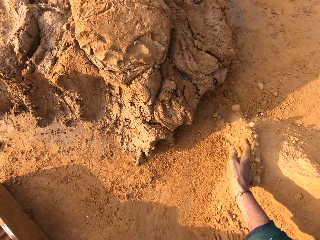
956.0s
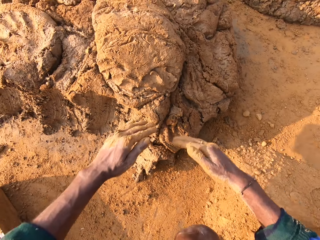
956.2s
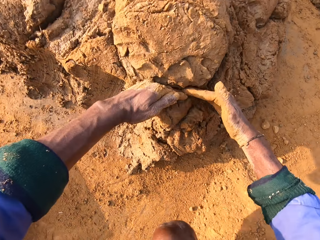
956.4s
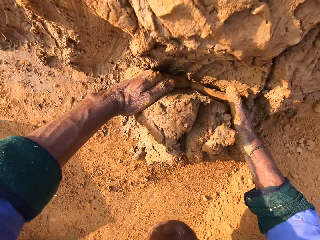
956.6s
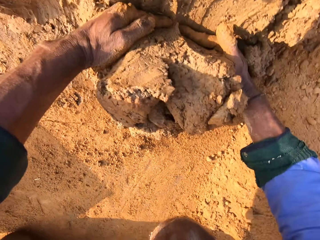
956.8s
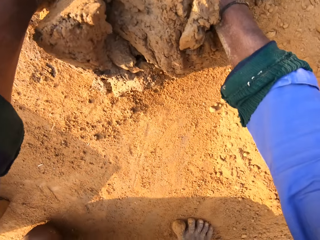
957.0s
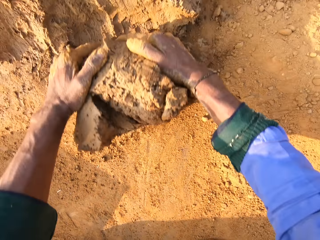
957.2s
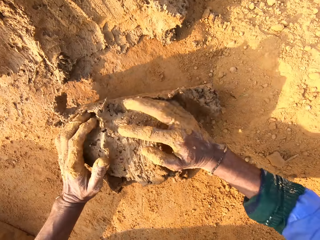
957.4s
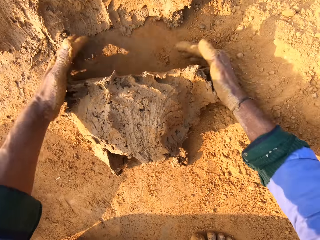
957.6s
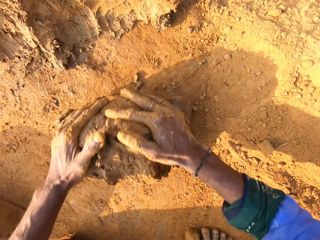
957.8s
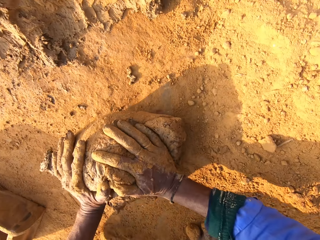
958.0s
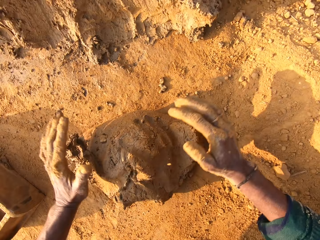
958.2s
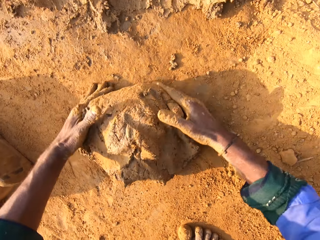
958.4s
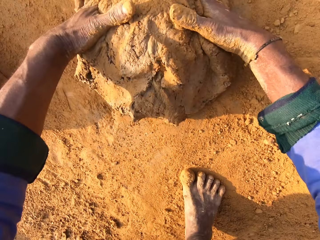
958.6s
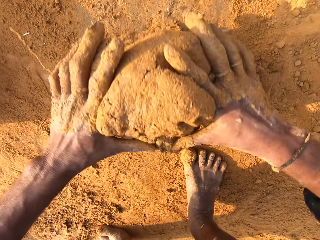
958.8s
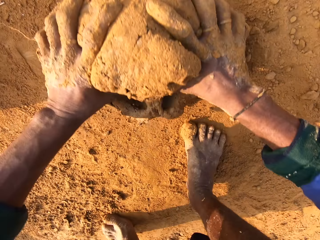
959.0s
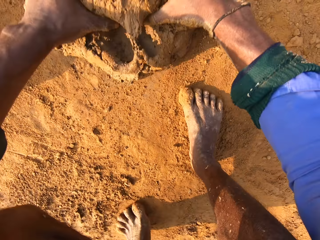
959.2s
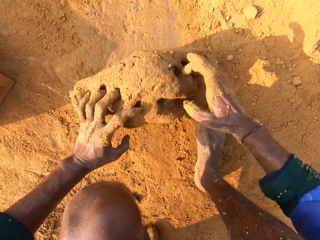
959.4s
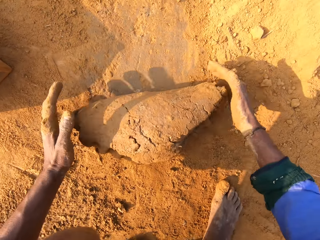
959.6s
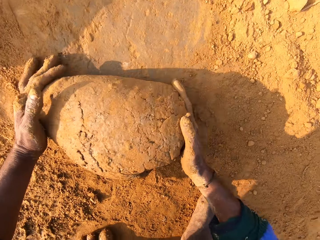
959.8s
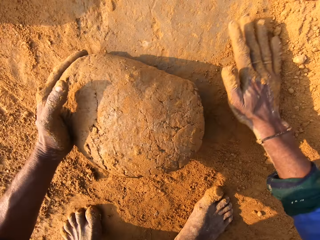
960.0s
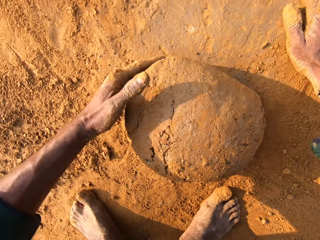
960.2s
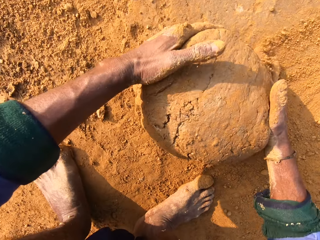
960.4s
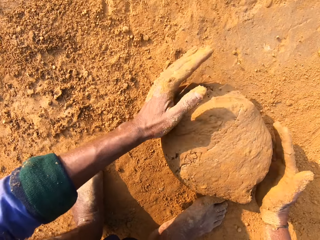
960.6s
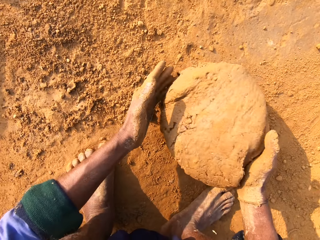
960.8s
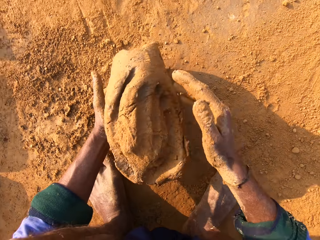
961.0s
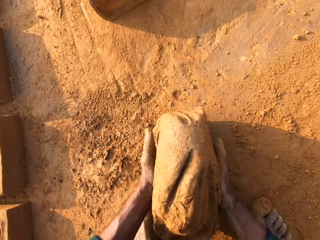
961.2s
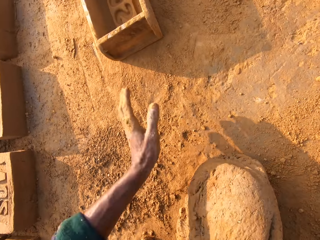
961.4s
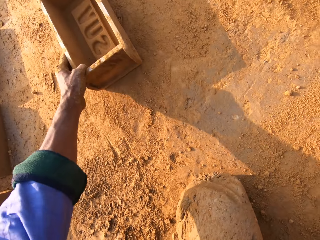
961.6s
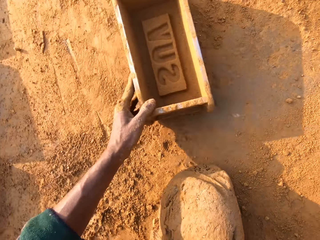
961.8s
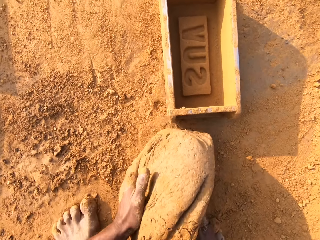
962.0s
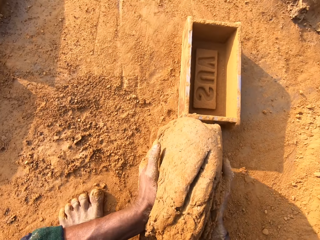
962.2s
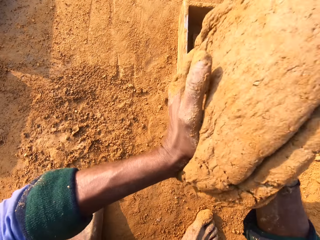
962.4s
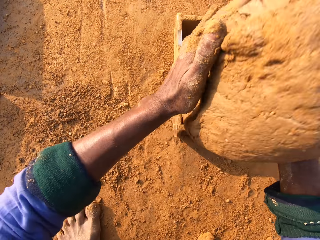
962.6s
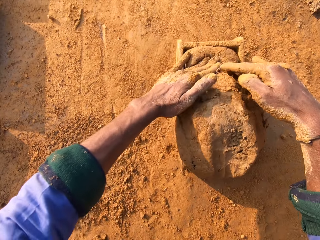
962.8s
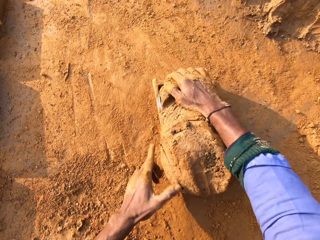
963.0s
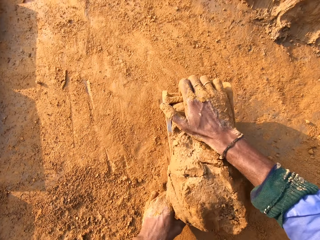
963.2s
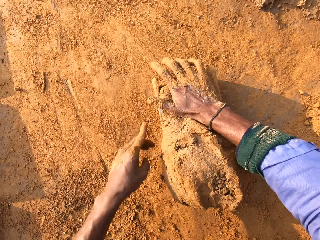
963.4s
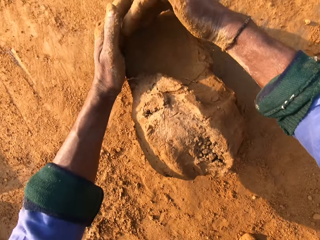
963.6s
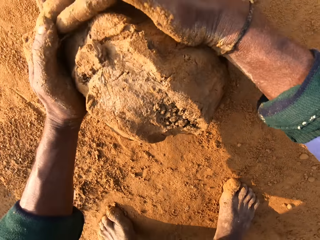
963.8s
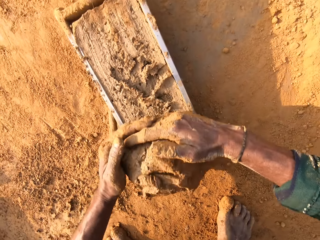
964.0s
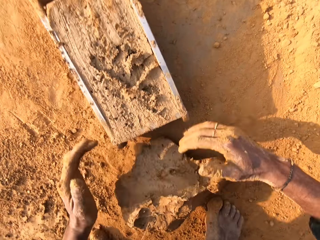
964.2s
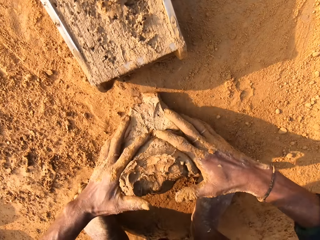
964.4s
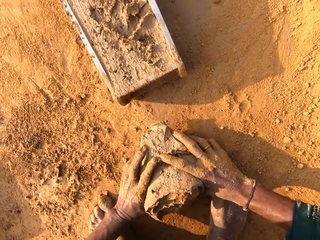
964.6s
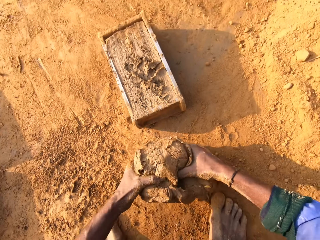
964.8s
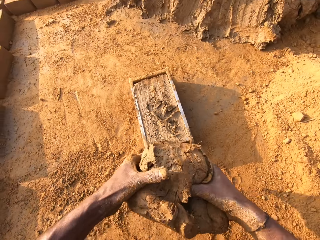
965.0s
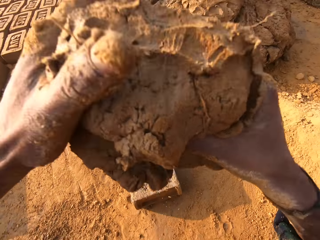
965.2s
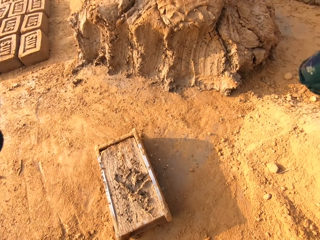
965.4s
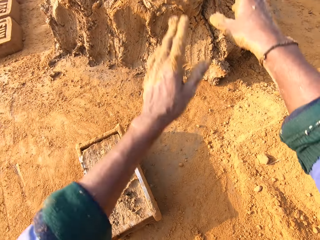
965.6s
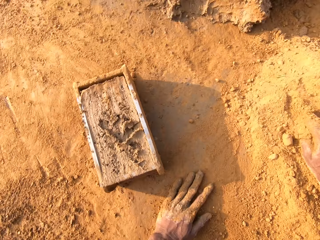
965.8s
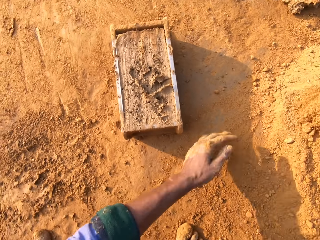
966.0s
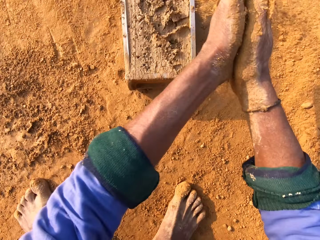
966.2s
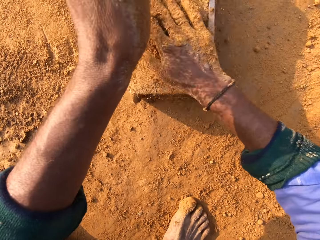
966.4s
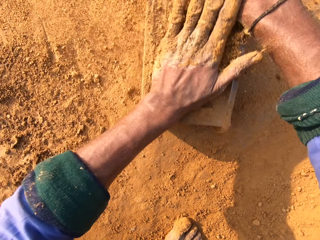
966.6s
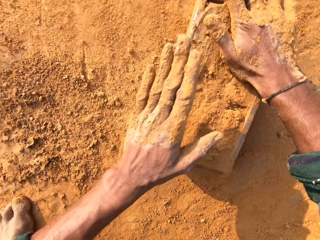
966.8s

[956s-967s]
The camera wearer scoops clay from the heap with hands. They mold the clay with hands. They move the clay molding box or brick mould closer. They throw the clay in the clay molding box. They remove the excess clay from the brick mould. They throw the small clay on the big clay.

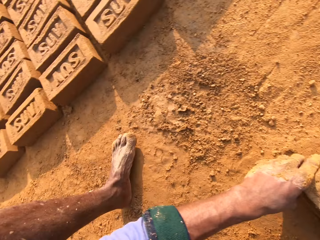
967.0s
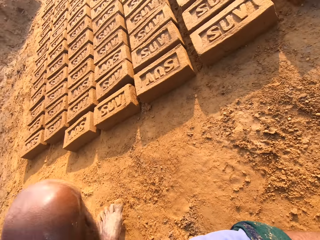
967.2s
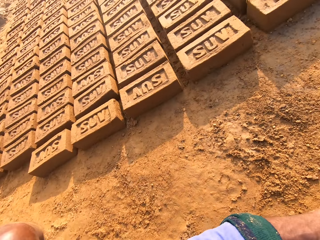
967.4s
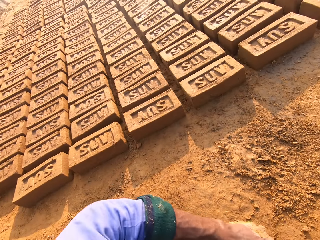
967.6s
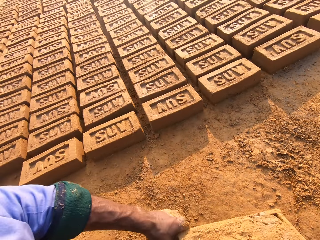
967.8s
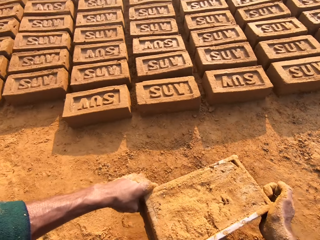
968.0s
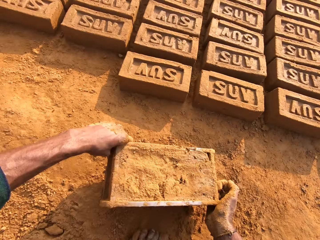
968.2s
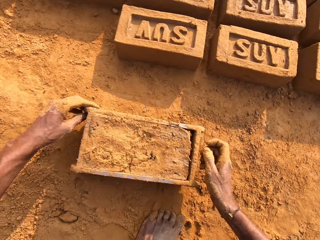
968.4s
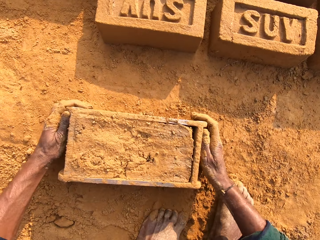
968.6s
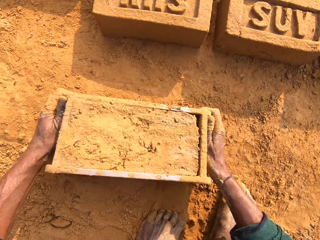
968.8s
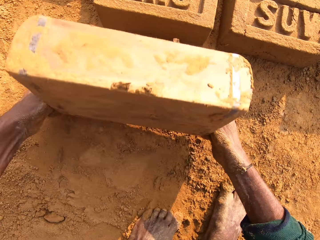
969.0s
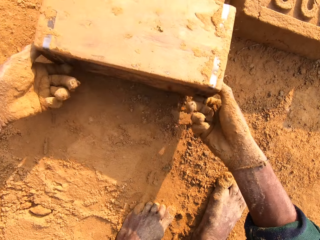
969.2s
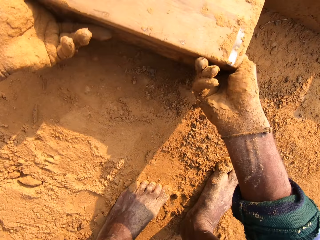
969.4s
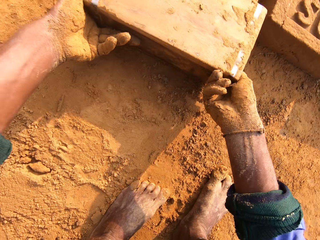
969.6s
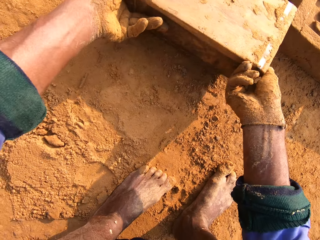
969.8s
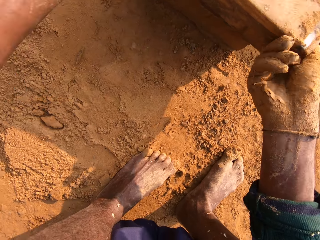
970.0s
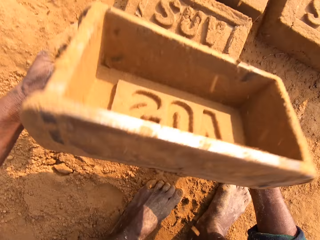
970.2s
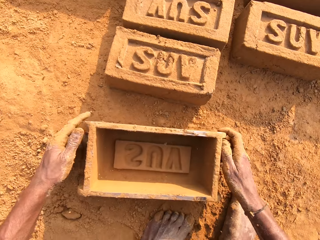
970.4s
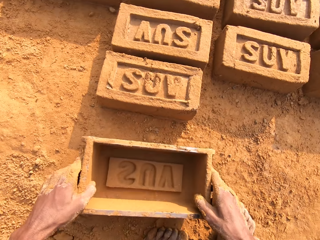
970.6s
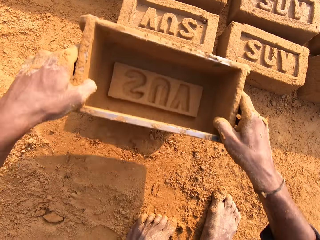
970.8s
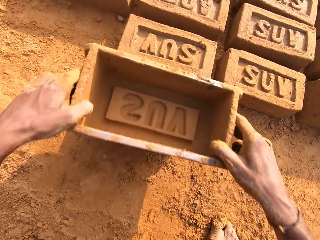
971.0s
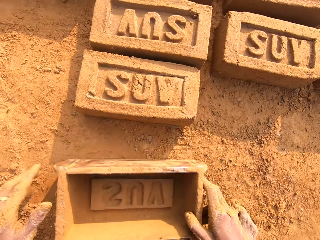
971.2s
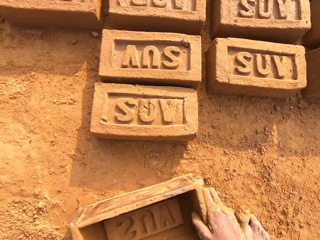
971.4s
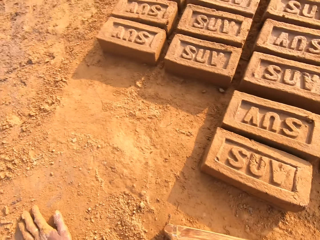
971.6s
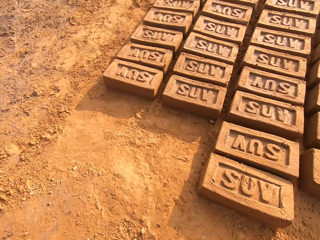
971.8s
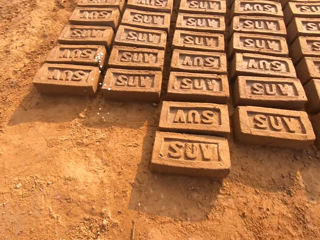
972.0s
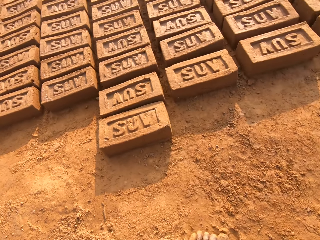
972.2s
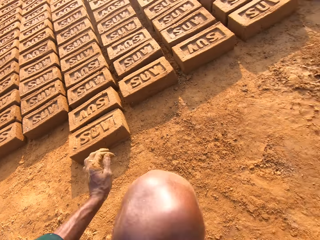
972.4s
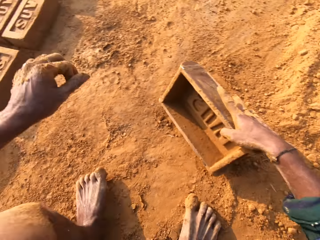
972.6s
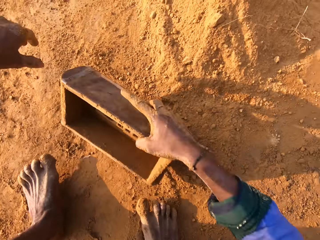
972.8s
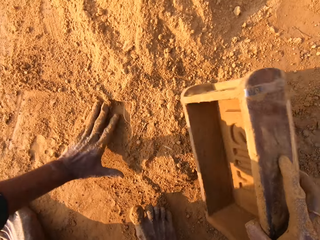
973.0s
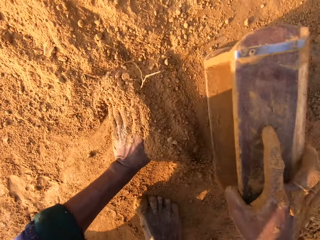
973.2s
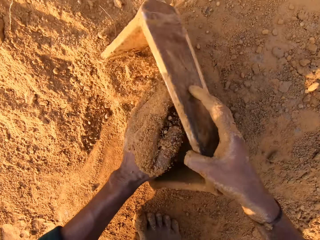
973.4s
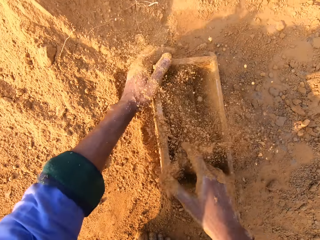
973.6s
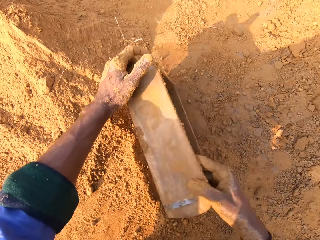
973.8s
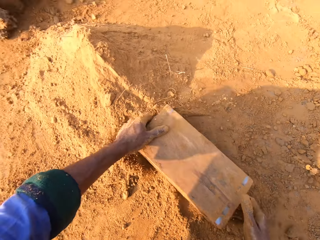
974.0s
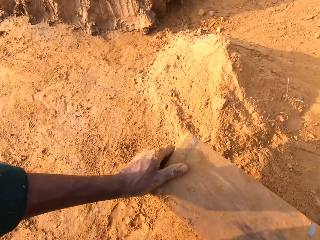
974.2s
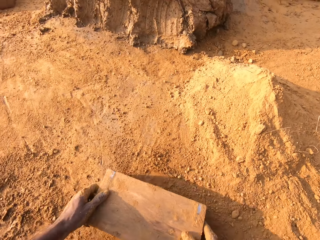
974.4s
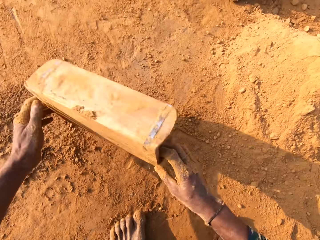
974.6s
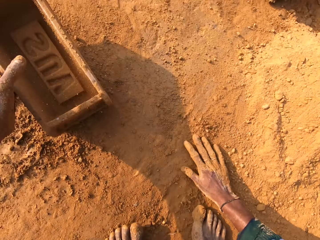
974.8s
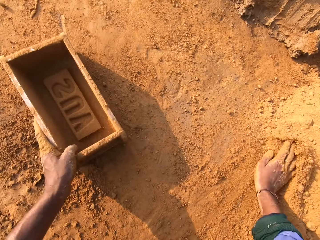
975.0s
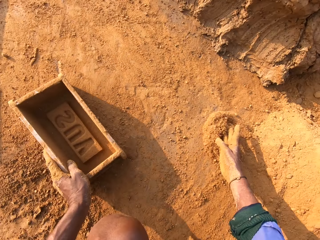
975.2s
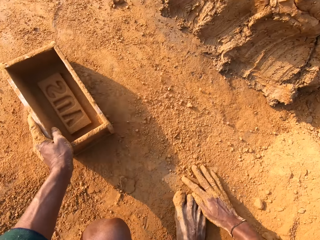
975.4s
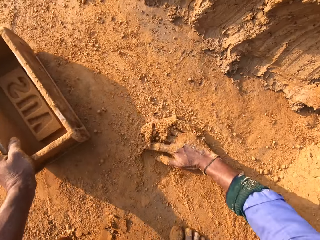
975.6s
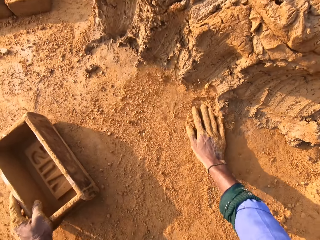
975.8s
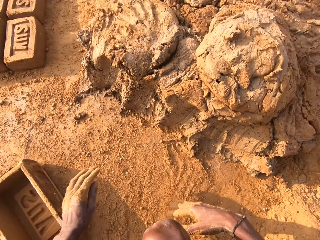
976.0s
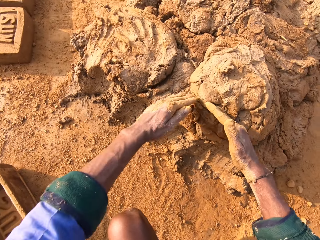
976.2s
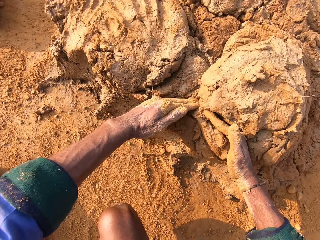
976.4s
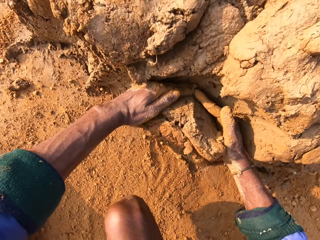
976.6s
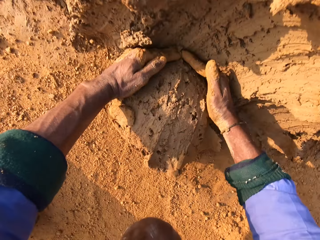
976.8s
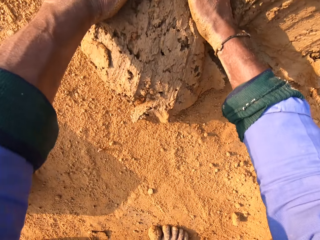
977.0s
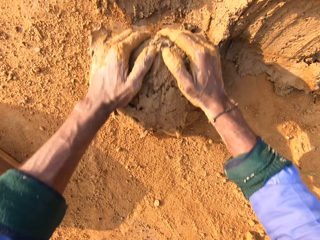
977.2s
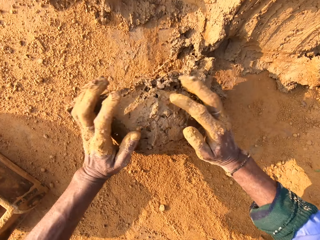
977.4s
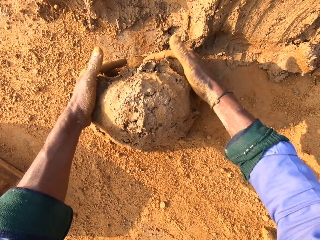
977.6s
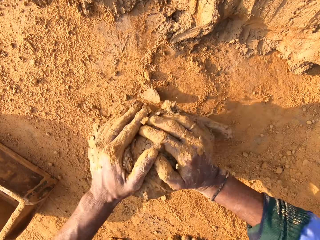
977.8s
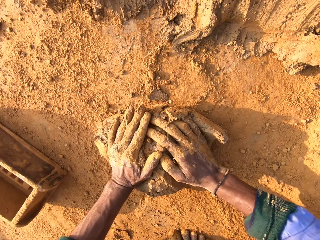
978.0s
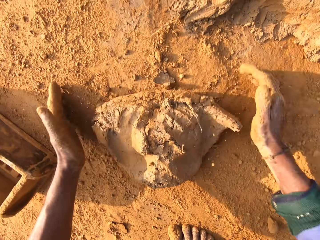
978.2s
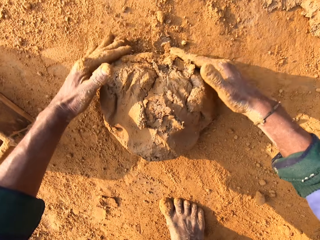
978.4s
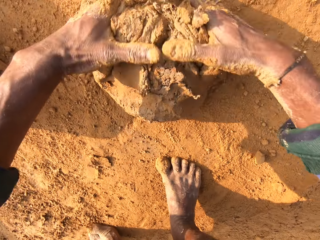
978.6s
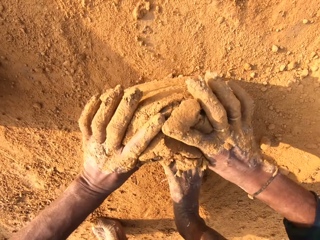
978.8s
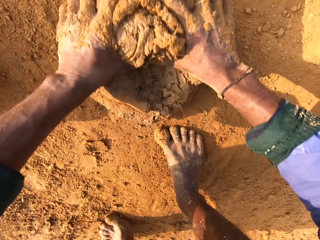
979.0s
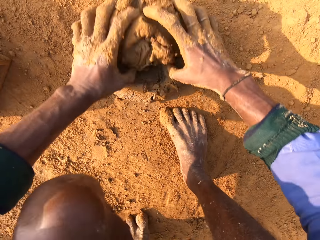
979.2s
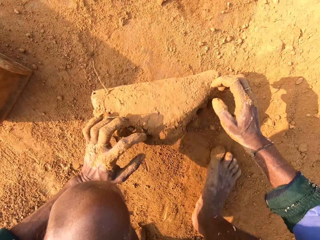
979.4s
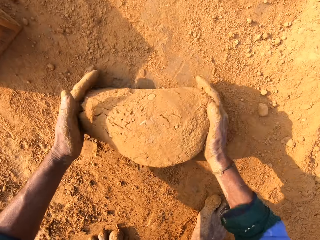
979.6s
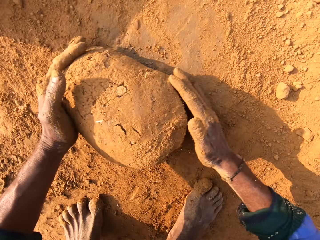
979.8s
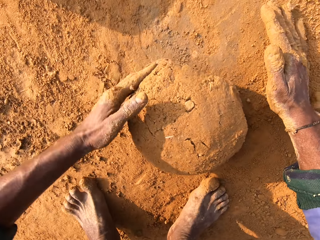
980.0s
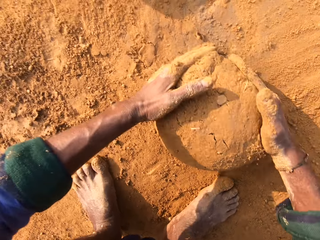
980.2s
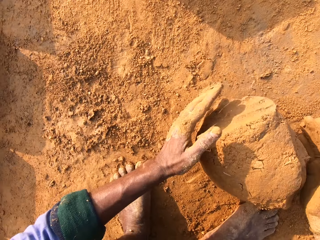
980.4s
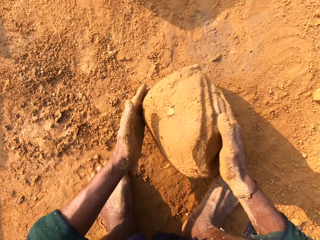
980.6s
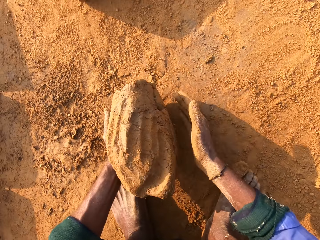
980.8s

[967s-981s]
The camera wearer sprinkles soil on the clay in the molding box or brick mould. They move. They flip the clay molding box on the ground. They pour the clay from the brick mould. They place the brick mould on the clay. They move. They scoop the soil with the brick mould. They pour the soil from the brick mould on the ground. They rub a hand on the soil. They move the brick mould. They scoop the clay from the ground with hands. They mold the clay with hands and roll the clay on the ground.
